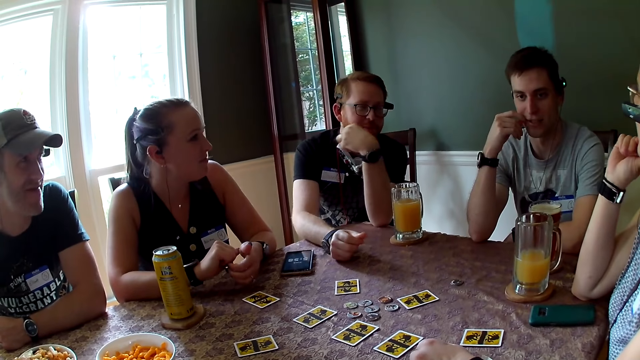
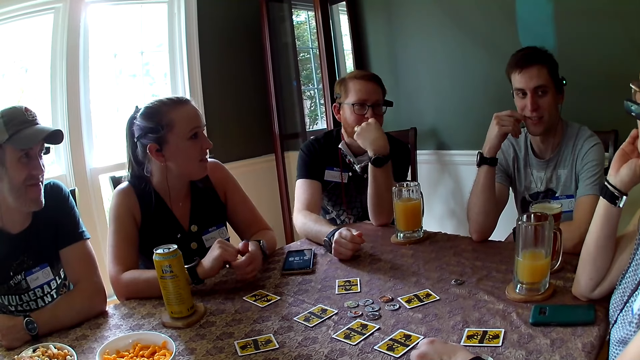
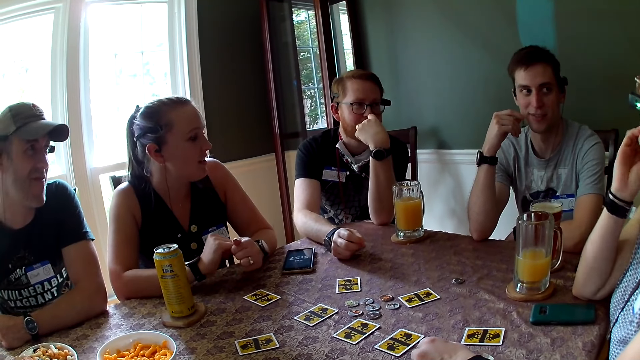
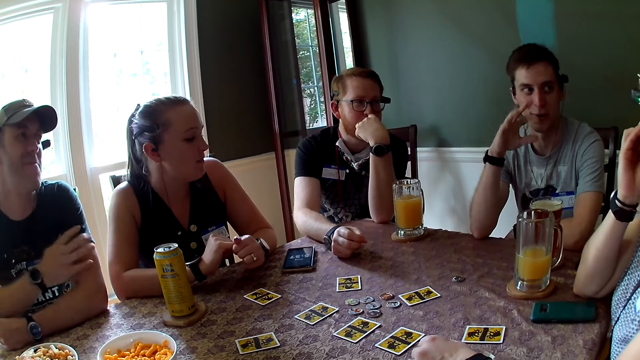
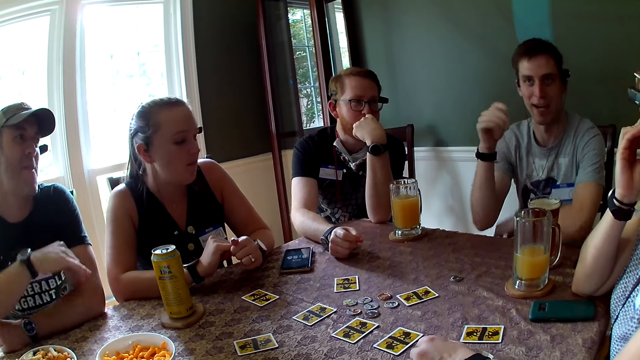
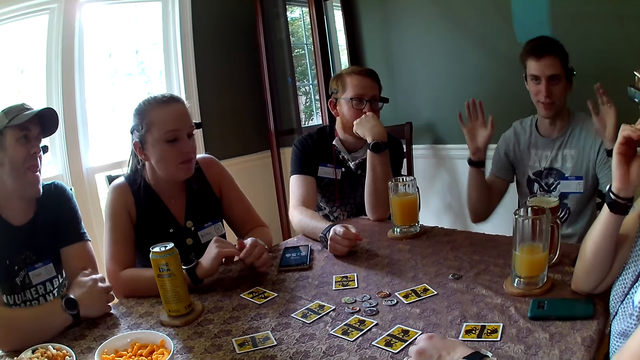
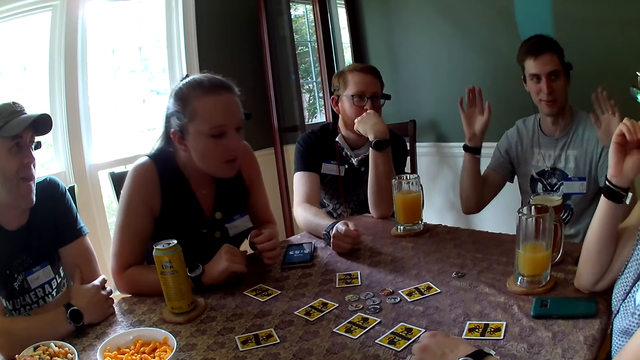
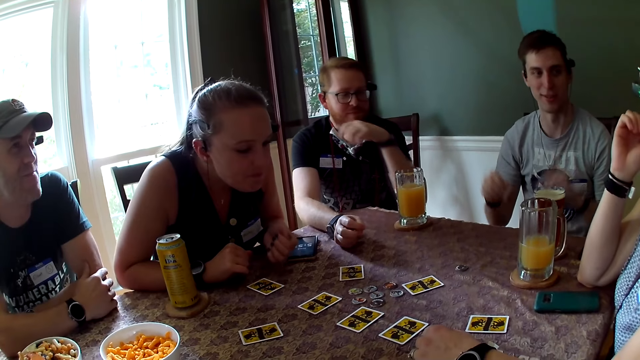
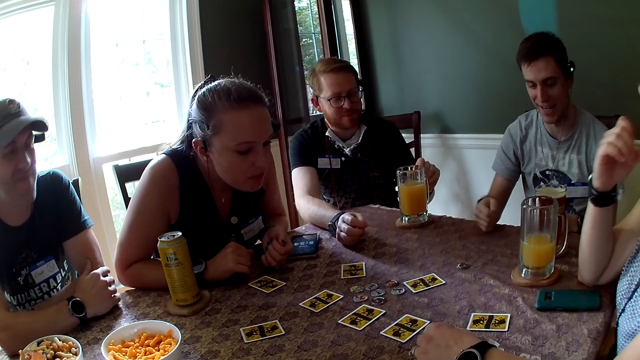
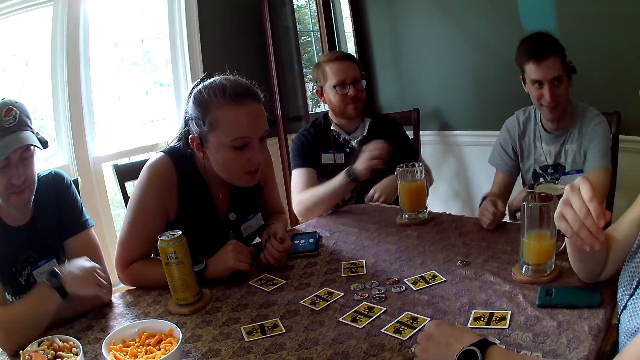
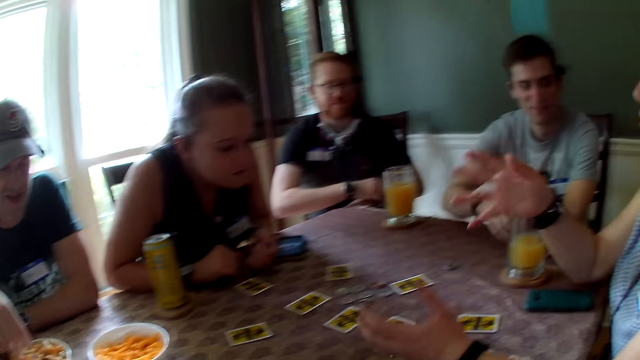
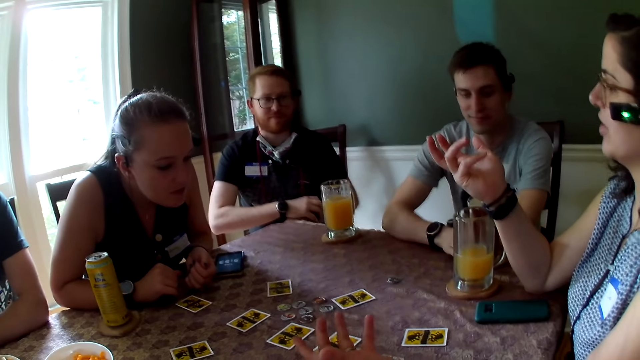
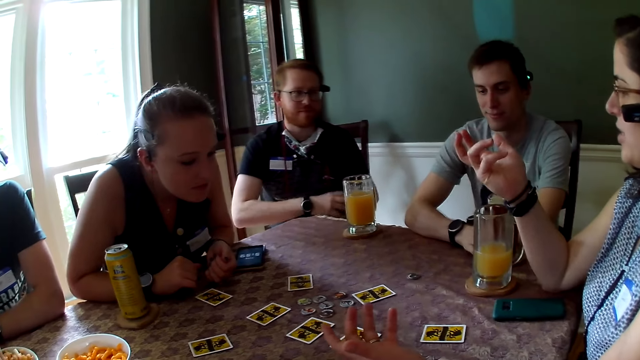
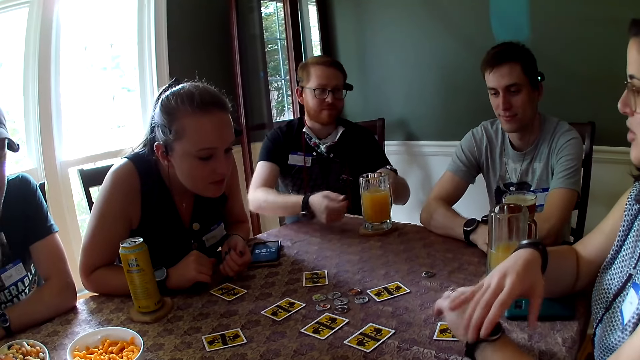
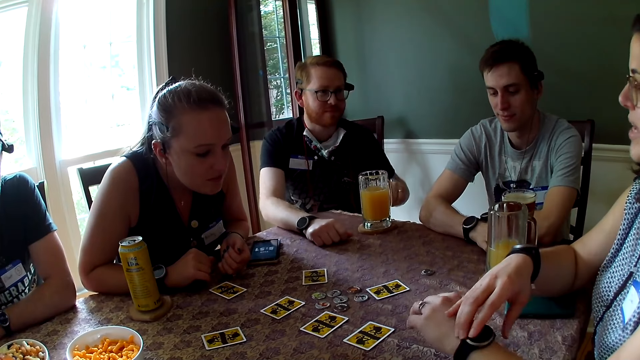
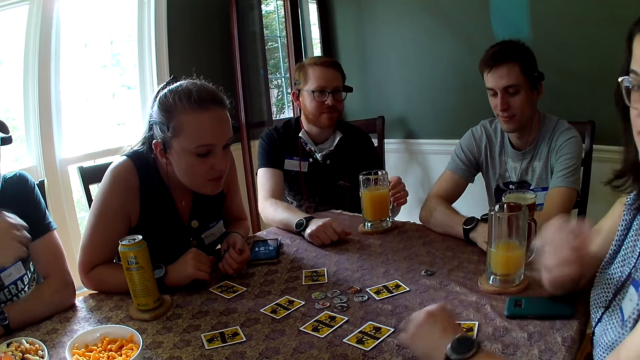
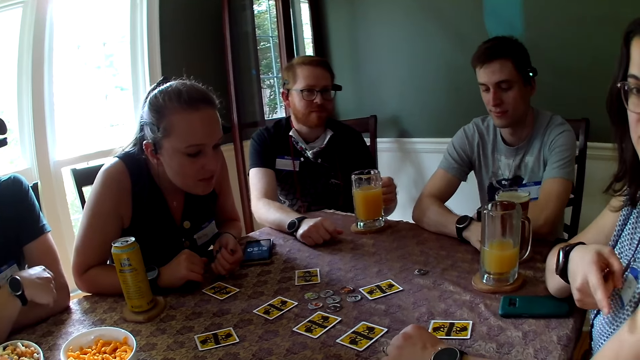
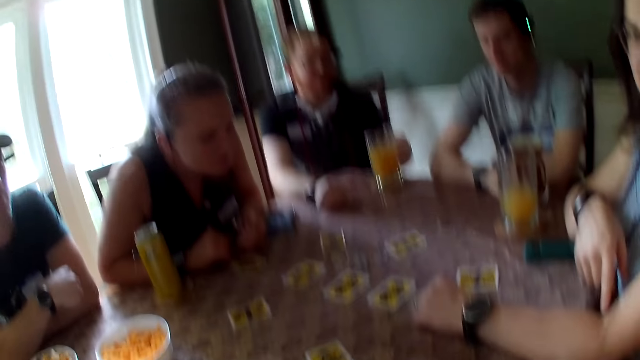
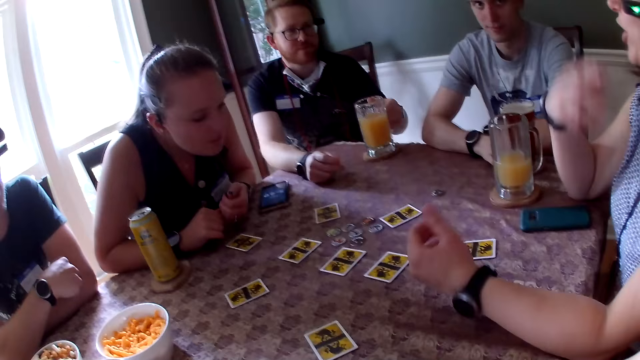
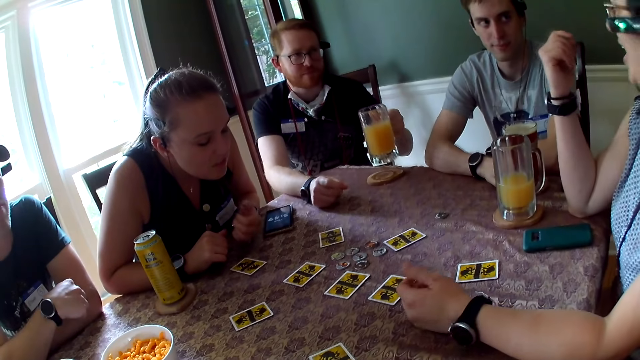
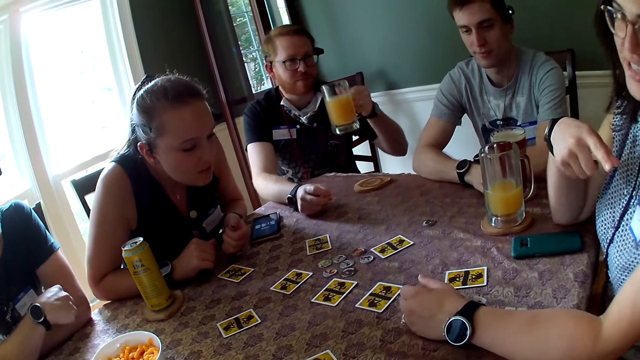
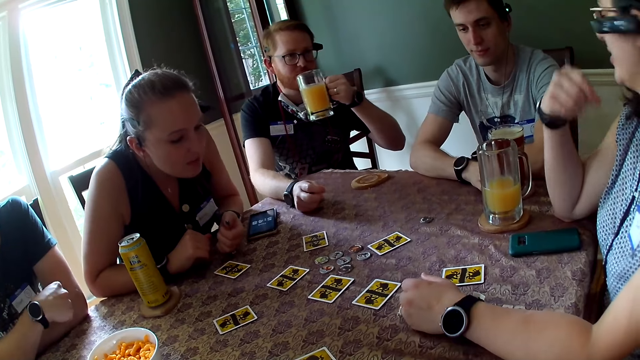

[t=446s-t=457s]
A man talks with the camera wearer. The man gestures with his right hand and gestures with both hands. A woman gestures with both hands. Another man takes his right hand off the table. The woman talks. The second man puts his right hand on the table and holds the cup of juice on the coaster with his left hand. The woman points to the camera wearer. The second man picks the cup of juice on the coaster with his left hand.

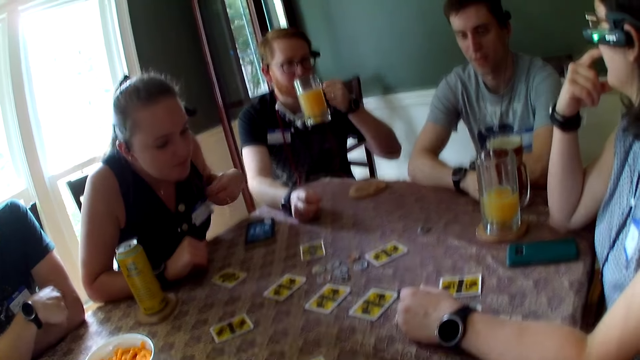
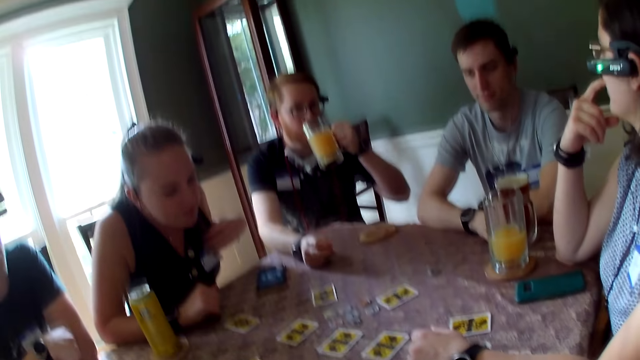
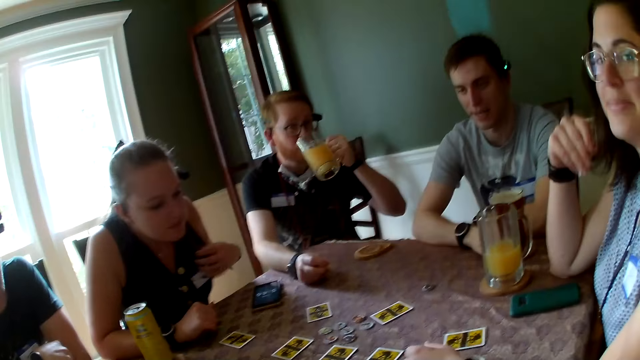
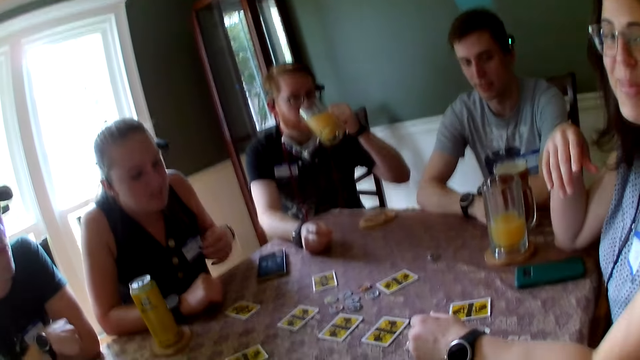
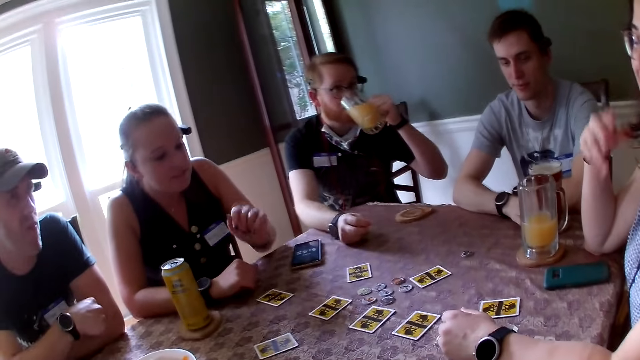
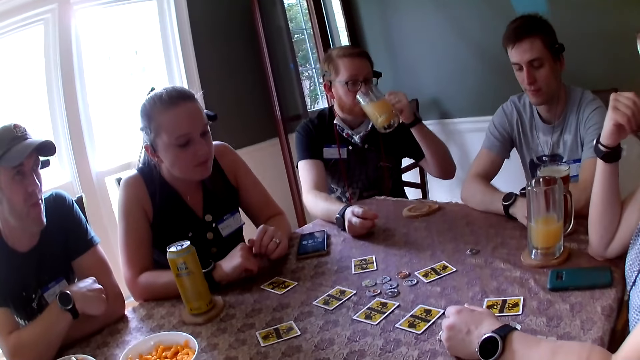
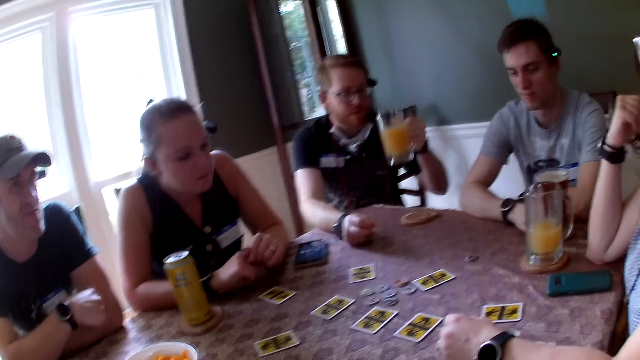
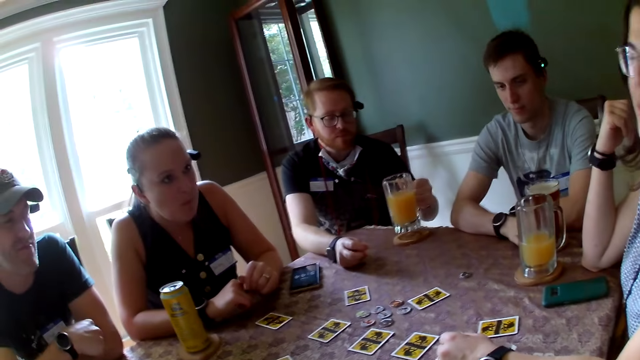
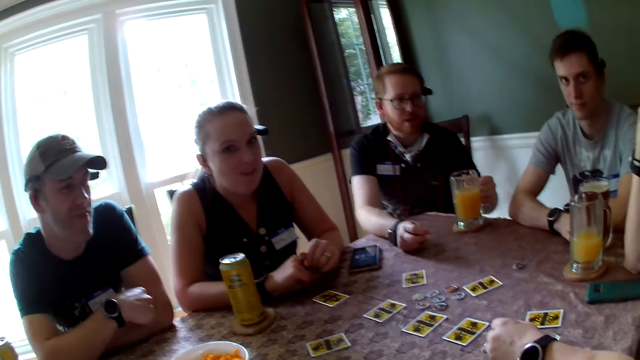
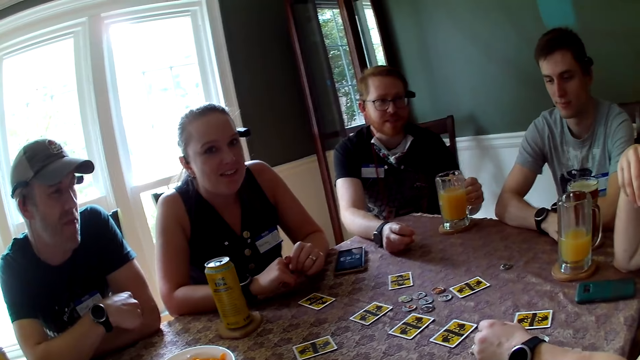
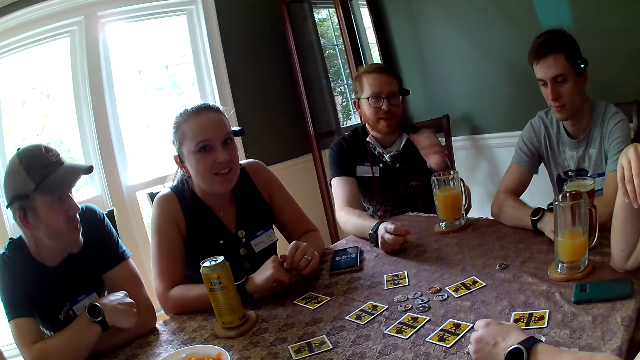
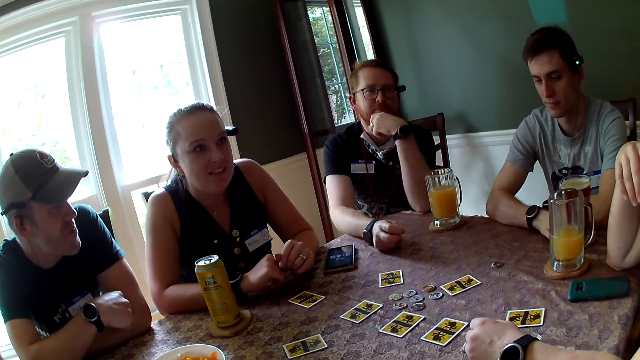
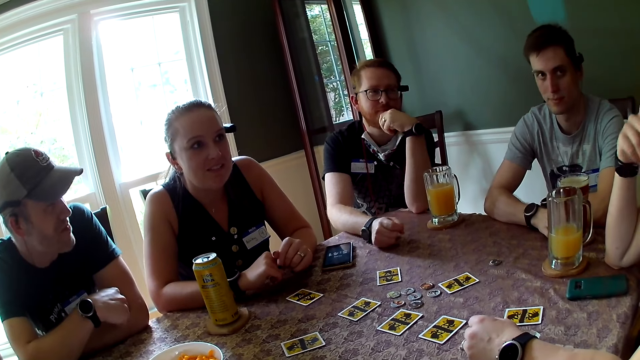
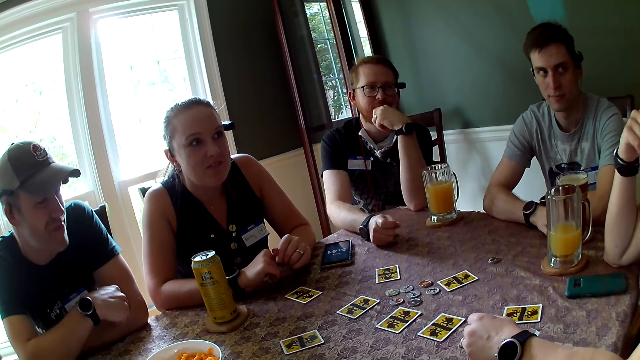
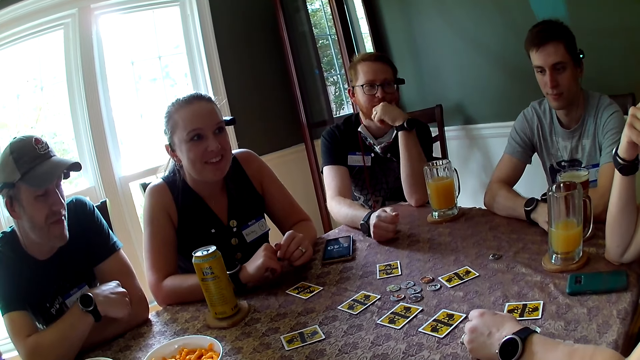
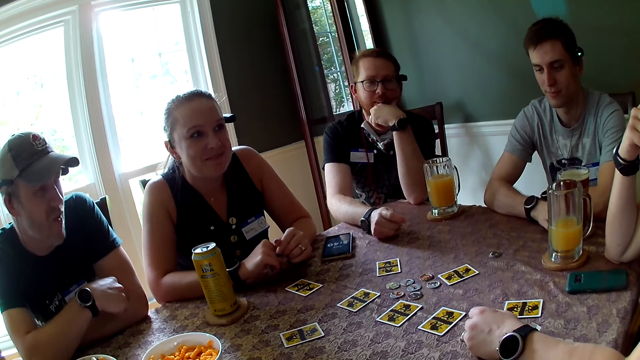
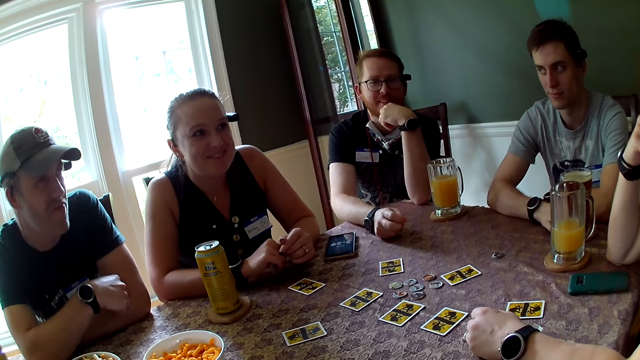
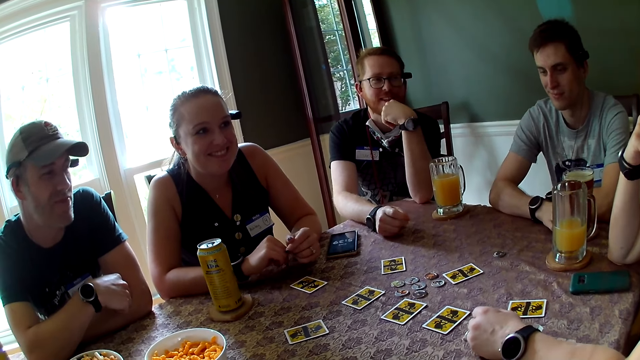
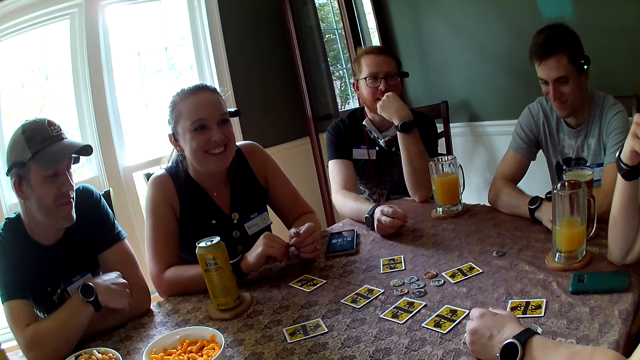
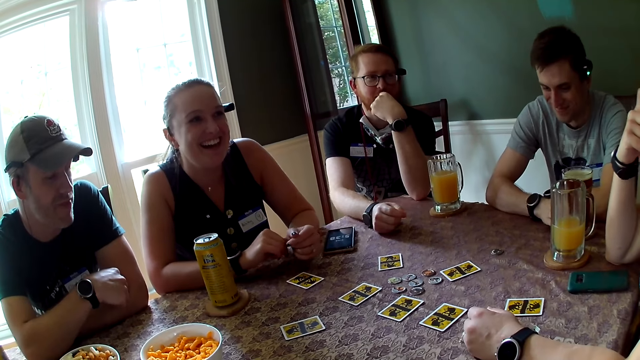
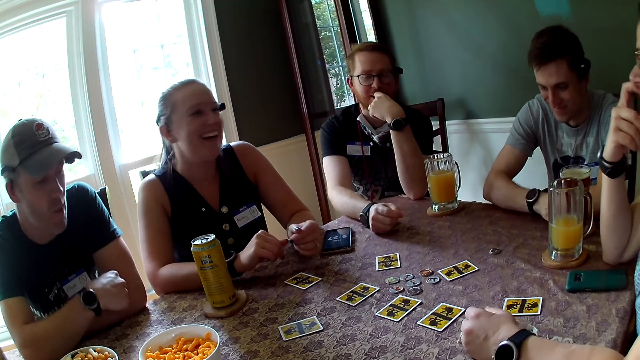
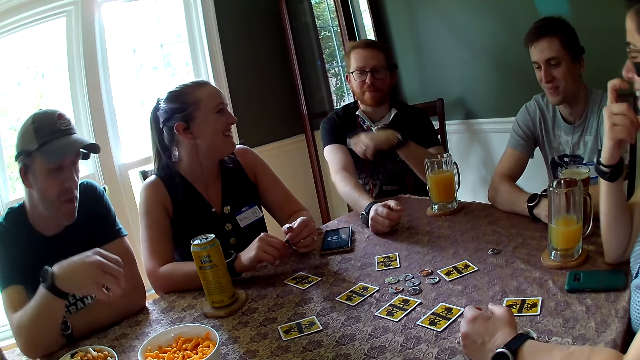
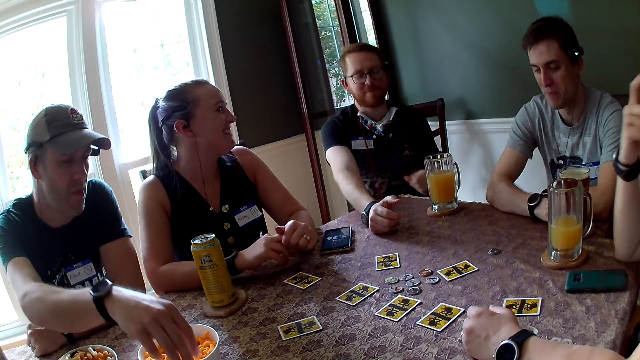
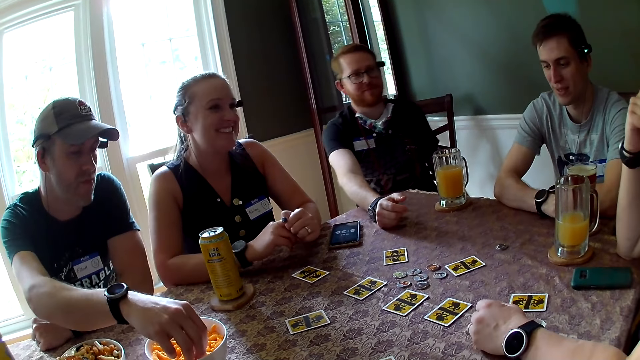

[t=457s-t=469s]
A woman touches her chest with her right hand. A man drinks the cup of juice in his left hand. The woman puts her left hand on the table. Another woman talks. The man drops the cup of juice on the coaster with his left hand and touches his face with his left hand. The other woman talks. Another man picks cheese puffs from the bowl on the table with his right hand. The first man drops his left hand from his face. The other man stretches his hand.
